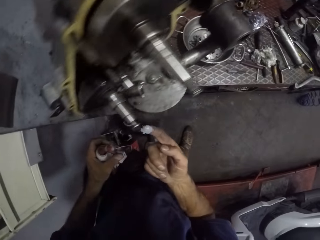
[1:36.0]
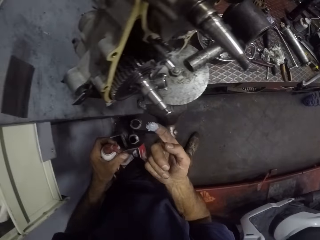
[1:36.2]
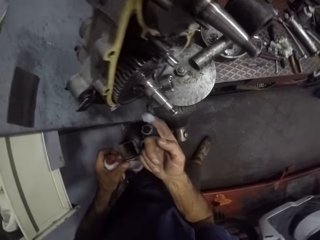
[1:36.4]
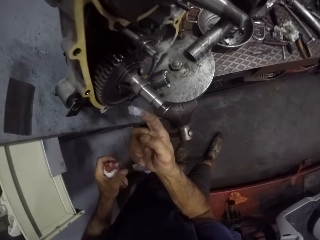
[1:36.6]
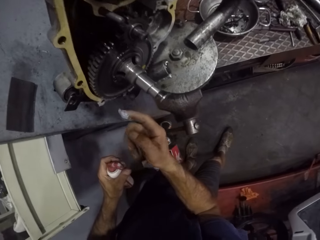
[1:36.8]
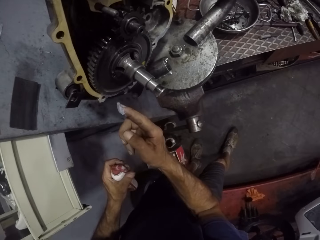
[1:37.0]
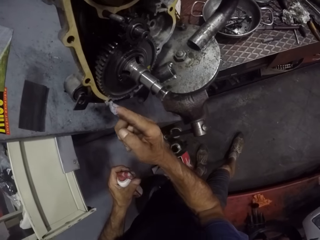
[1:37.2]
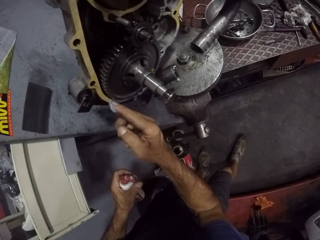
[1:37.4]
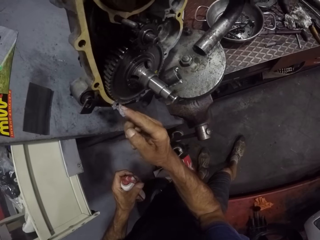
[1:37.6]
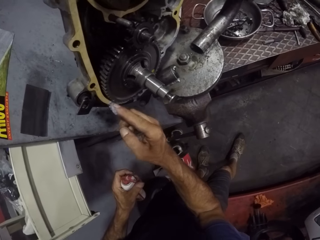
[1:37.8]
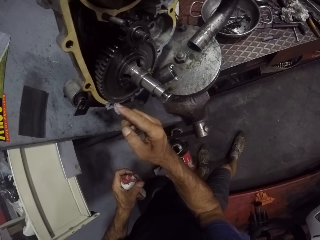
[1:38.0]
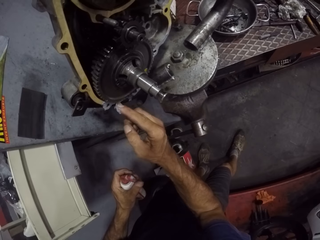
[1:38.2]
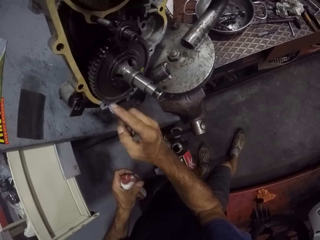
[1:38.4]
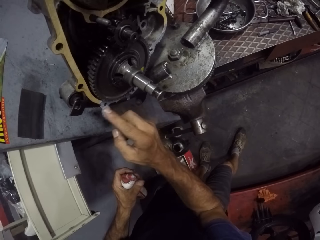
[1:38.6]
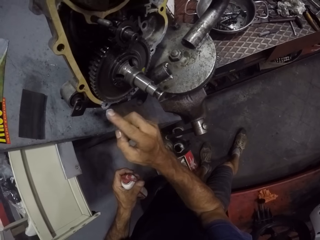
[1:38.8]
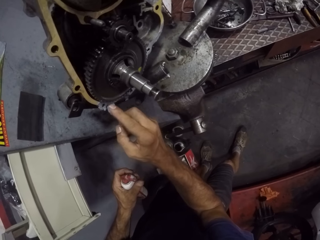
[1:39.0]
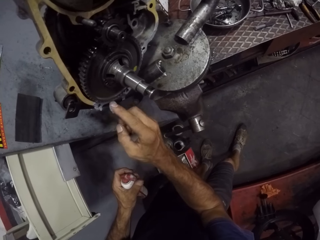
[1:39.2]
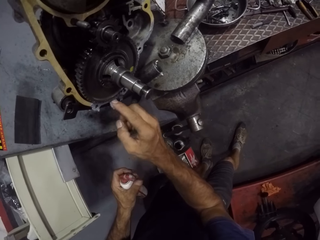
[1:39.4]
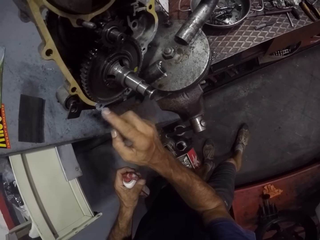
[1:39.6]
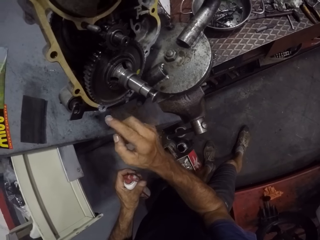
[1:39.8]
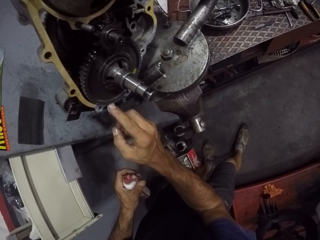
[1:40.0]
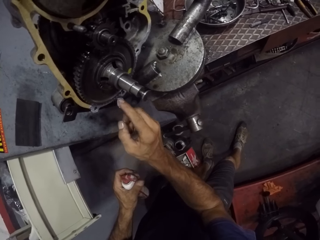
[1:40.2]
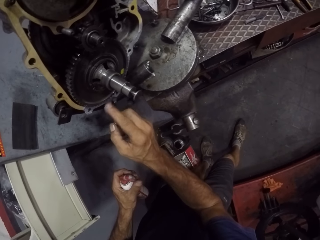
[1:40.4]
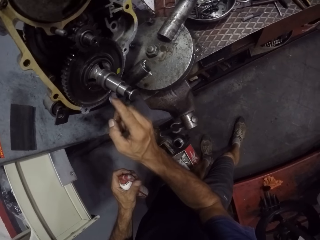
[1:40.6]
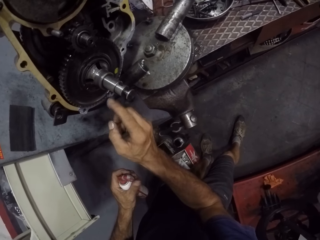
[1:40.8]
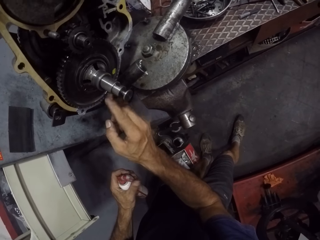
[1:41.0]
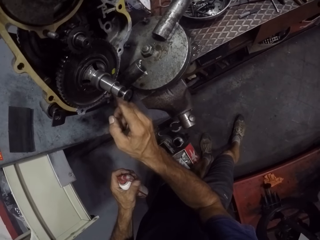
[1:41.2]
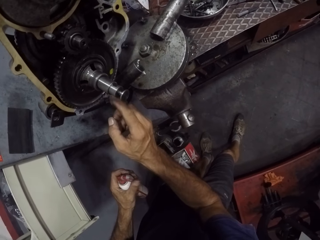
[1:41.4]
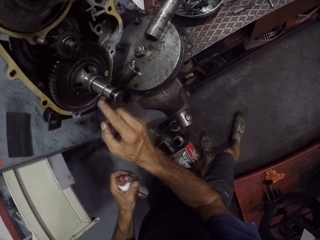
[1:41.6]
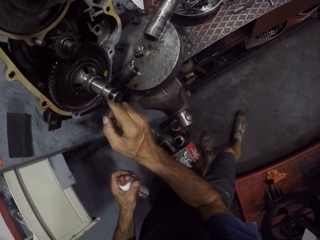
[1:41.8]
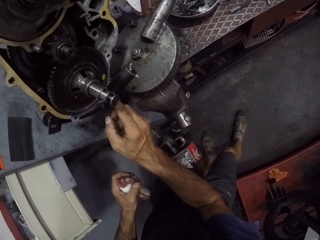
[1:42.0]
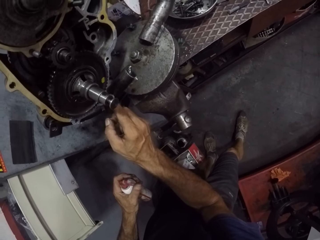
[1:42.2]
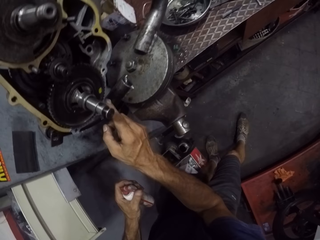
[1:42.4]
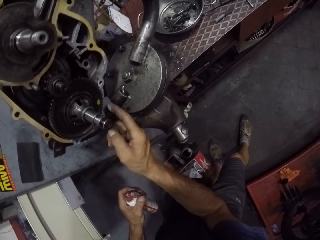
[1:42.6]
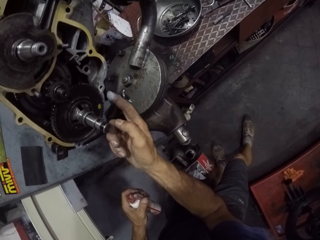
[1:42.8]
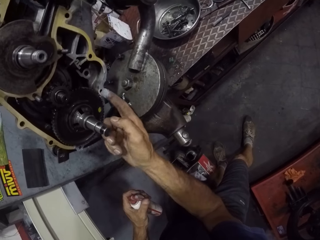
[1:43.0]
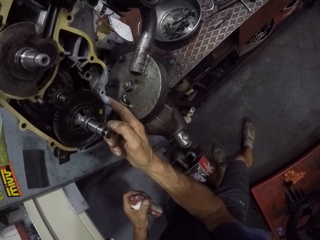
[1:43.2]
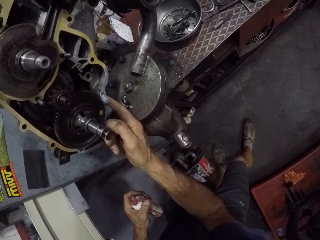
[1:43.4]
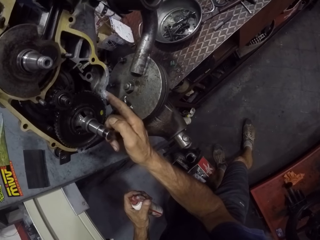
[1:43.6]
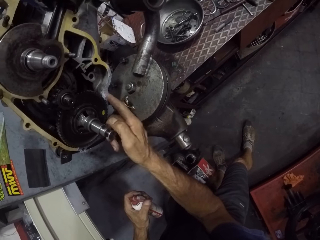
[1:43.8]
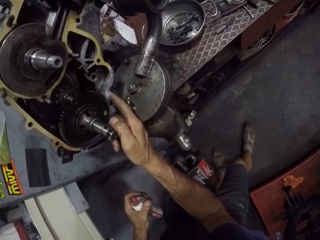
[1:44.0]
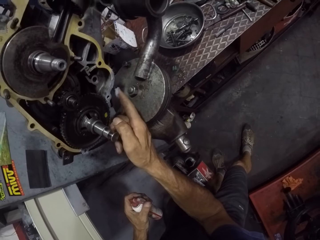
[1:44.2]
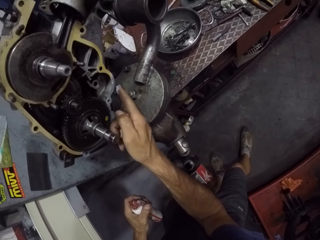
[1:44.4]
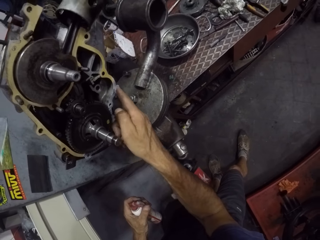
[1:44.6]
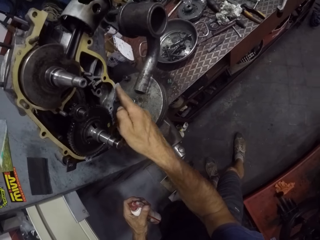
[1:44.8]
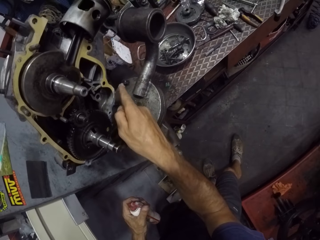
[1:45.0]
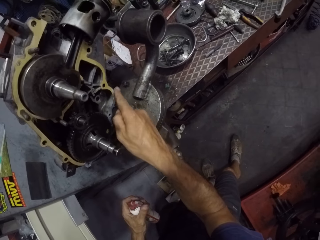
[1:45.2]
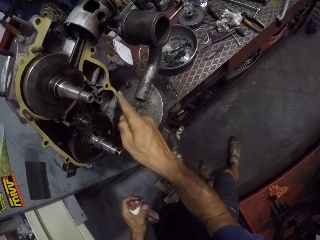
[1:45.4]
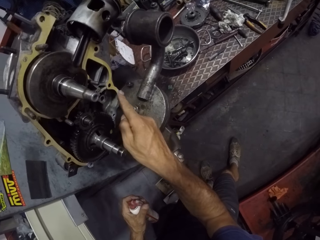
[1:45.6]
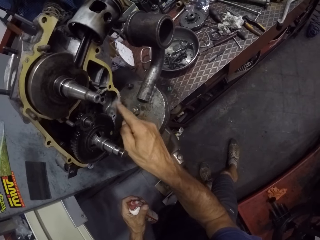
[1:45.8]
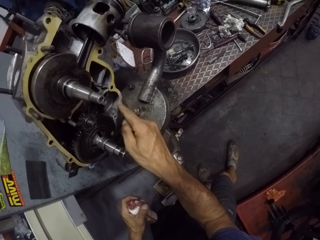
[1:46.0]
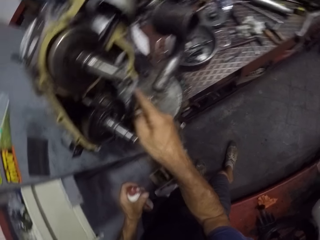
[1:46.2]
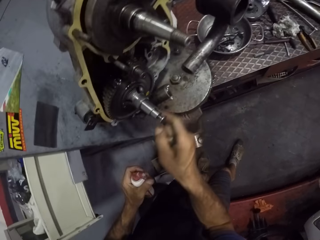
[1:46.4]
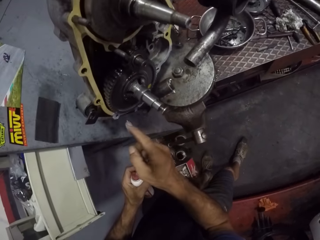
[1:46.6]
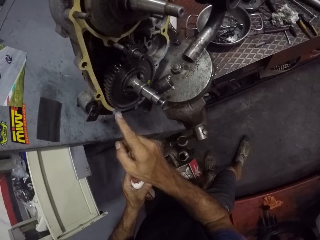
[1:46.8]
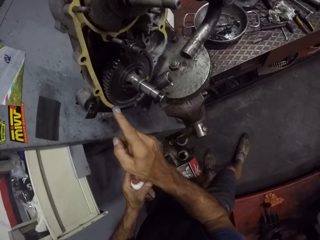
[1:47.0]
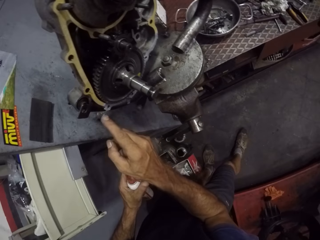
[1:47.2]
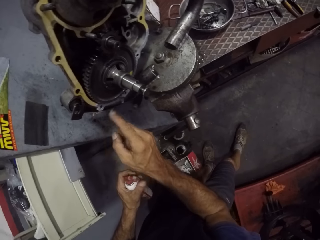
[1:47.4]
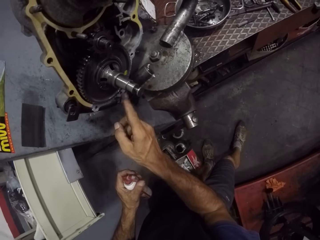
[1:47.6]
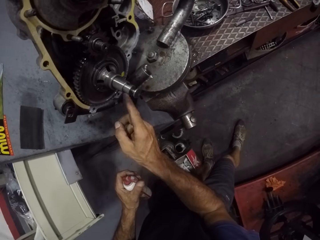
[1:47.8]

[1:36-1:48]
The camera wearer applies glue to the gasket on the engine with his right hand.

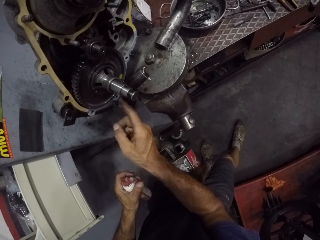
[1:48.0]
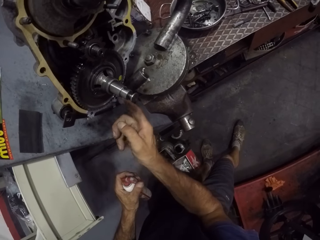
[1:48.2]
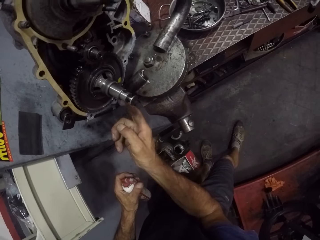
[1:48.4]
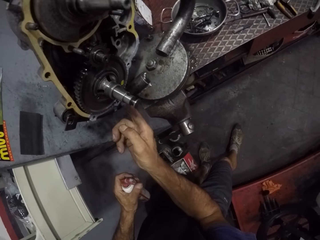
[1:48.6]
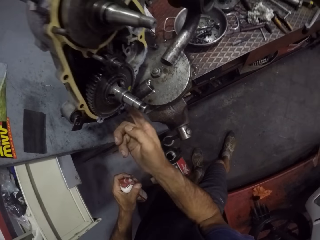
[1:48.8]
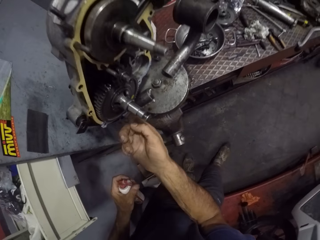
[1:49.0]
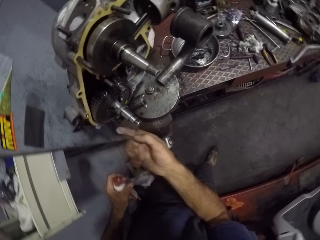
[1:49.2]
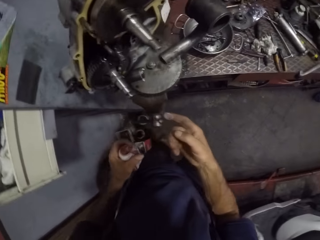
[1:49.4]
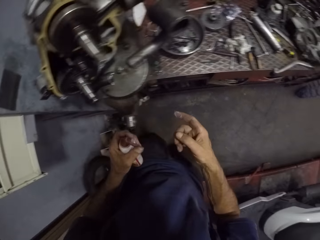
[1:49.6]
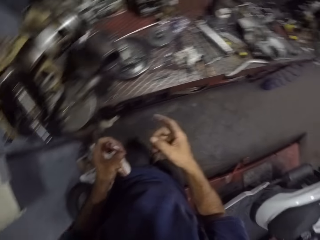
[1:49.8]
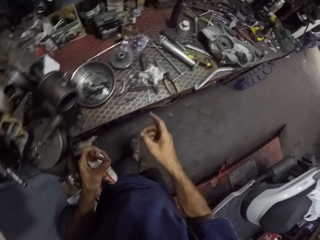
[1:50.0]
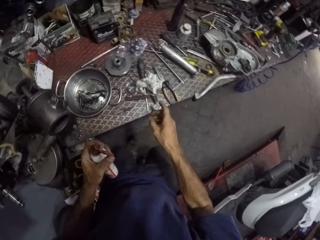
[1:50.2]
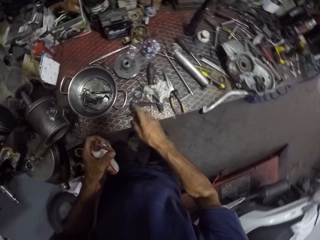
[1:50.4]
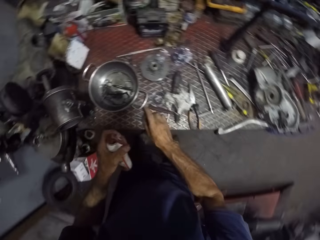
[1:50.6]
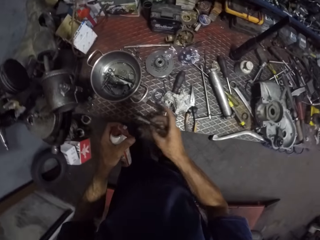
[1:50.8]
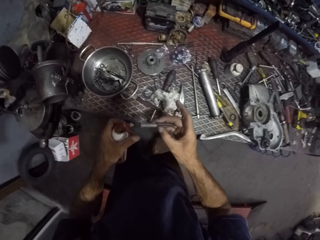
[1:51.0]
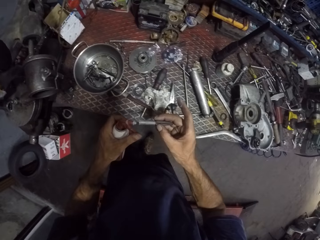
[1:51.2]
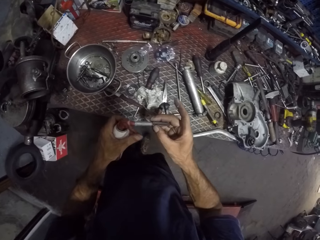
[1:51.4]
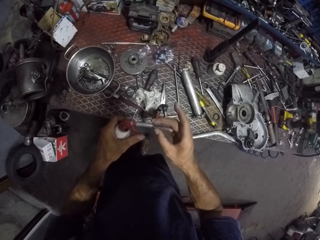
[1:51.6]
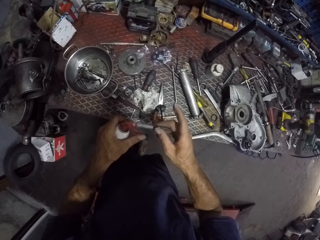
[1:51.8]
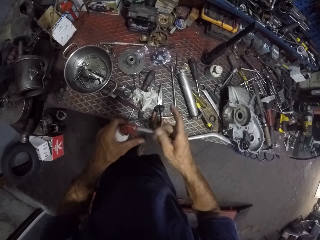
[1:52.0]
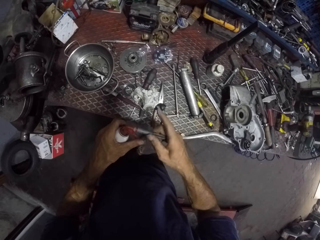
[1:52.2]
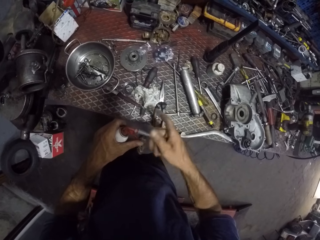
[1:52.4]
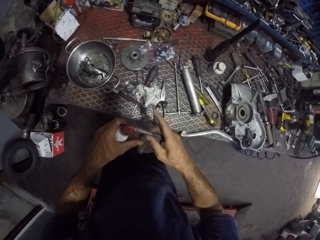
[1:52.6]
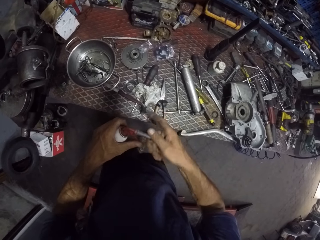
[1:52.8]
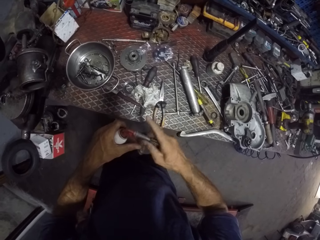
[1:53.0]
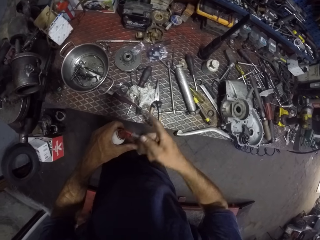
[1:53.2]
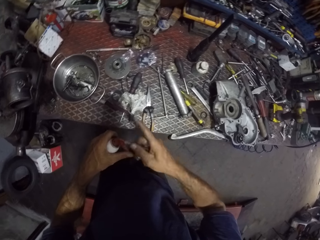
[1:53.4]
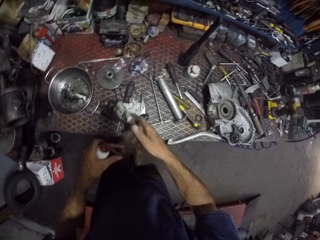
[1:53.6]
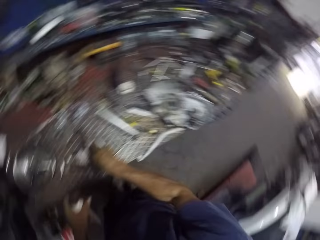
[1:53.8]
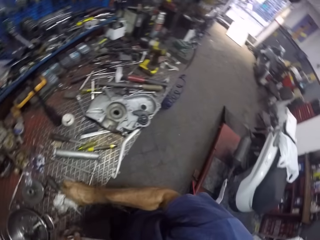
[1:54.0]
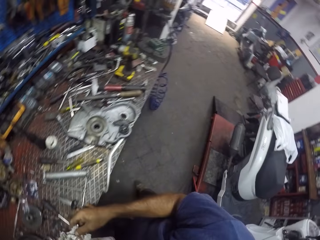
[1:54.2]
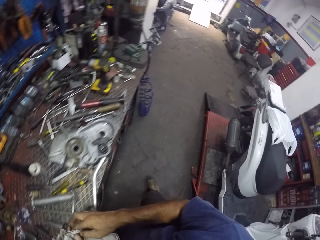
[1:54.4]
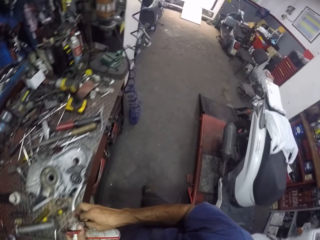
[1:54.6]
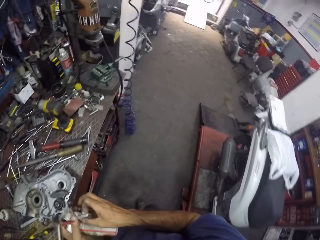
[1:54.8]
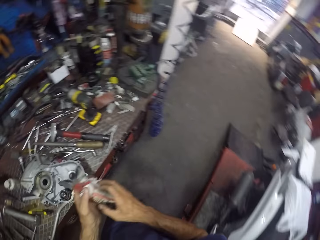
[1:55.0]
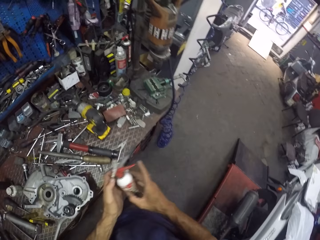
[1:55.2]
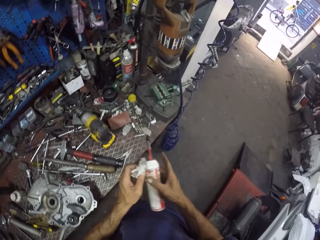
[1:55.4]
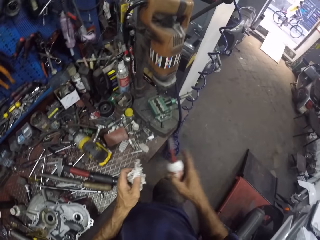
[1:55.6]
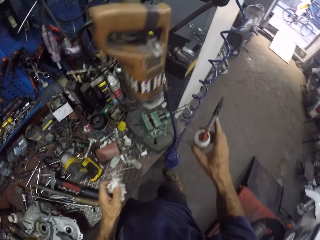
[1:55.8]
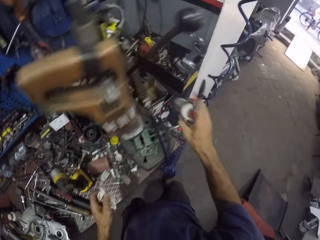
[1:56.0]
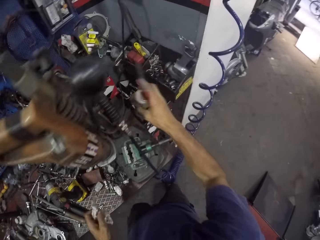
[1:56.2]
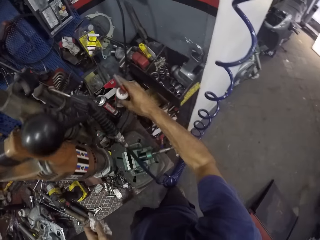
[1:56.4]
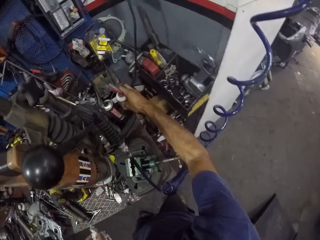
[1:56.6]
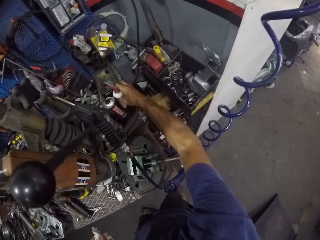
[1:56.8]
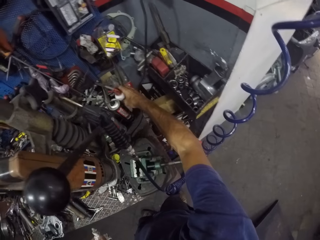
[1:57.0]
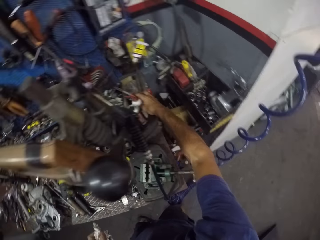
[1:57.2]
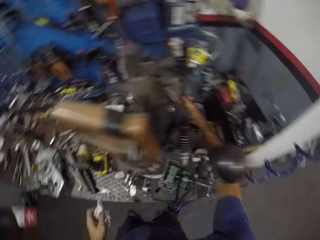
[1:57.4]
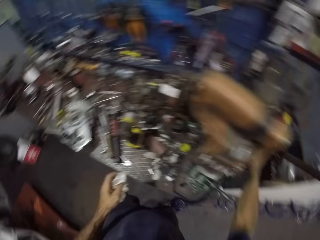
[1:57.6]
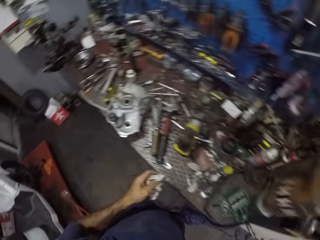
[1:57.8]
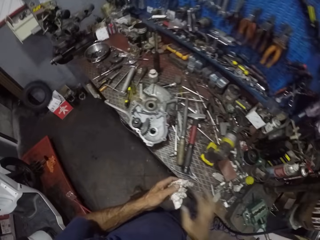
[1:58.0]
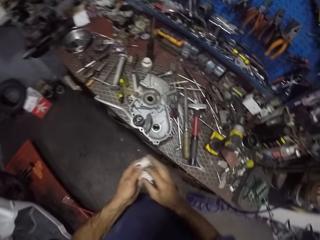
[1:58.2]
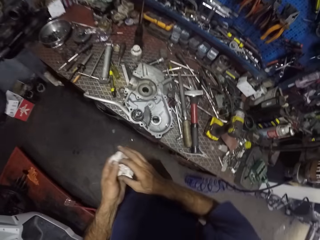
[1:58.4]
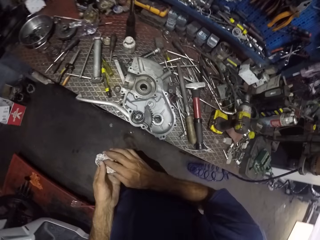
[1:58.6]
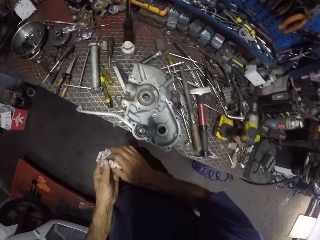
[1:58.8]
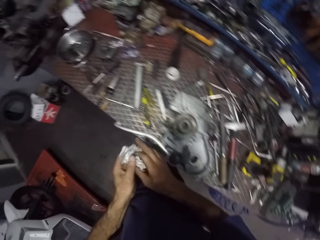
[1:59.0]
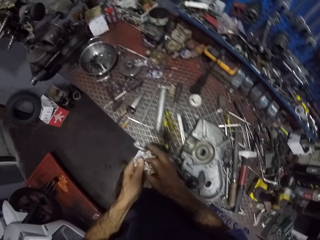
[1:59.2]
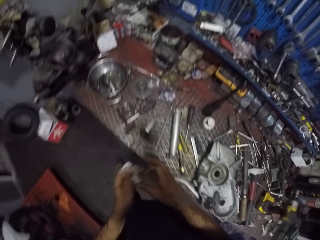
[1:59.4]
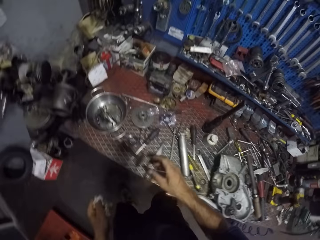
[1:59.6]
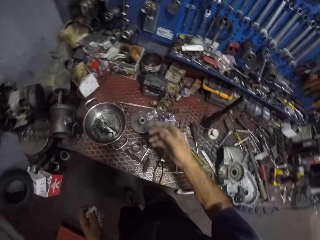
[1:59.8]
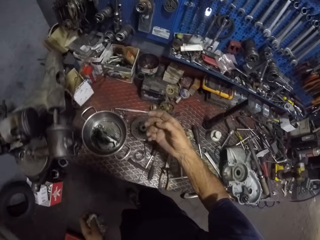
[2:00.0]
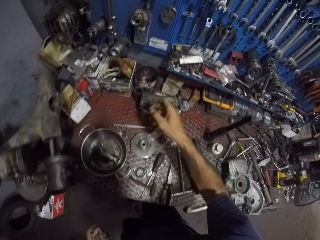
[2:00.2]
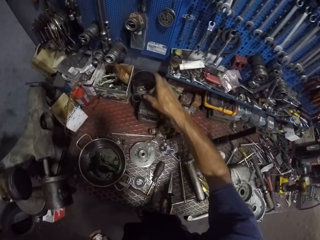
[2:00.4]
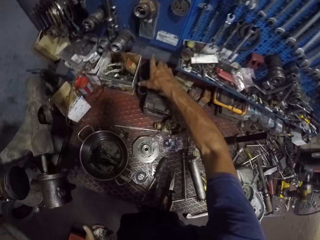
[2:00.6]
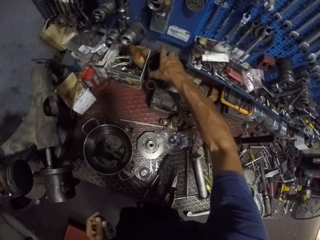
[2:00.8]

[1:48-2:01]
The camera wearer moves towards the table. He picks up the cover of the glue bottle with his right hand. He covers the glue with his right hand. He picks up a rag and wipes the bottle. He drops the glue on a part of the table with his right hand. He cleans his right hand with the tissue on his left hand.
